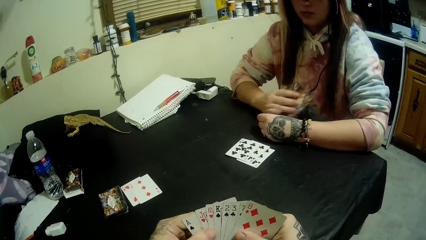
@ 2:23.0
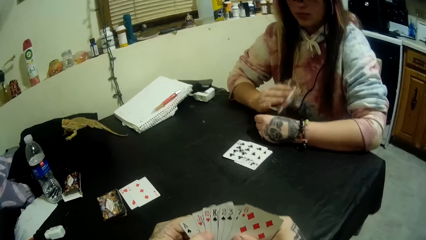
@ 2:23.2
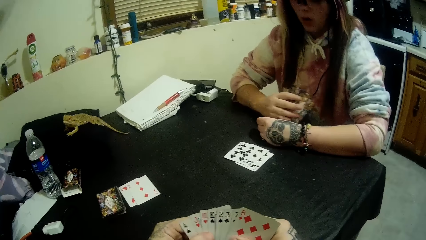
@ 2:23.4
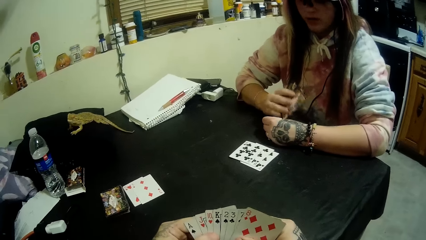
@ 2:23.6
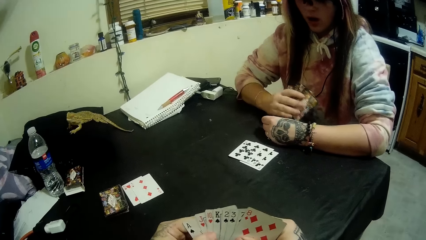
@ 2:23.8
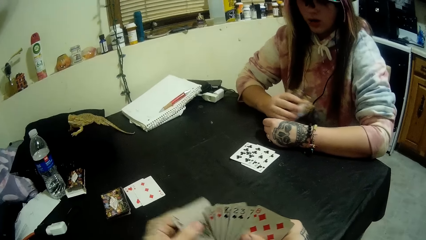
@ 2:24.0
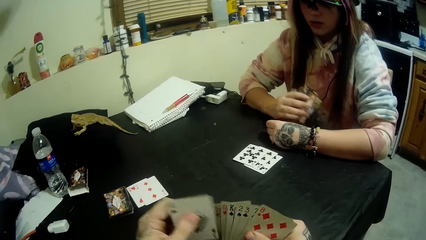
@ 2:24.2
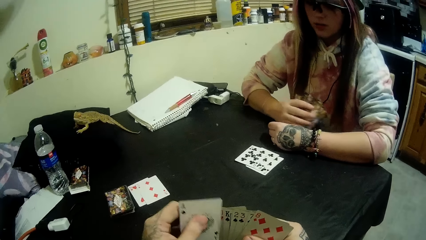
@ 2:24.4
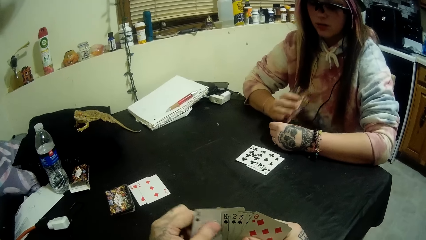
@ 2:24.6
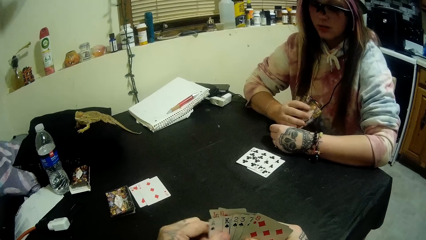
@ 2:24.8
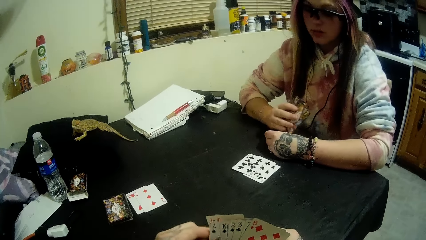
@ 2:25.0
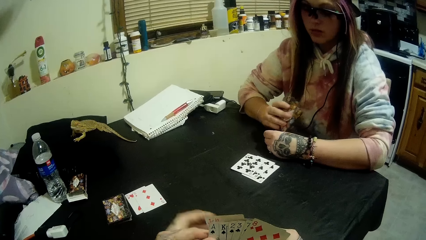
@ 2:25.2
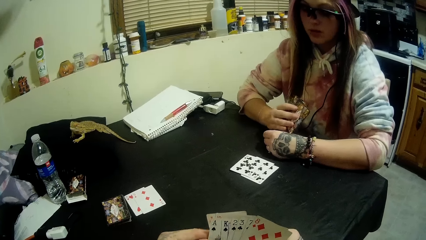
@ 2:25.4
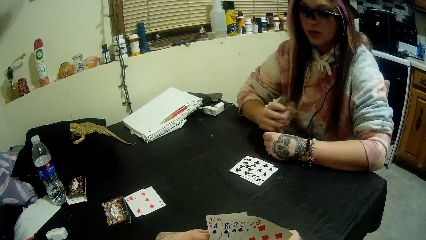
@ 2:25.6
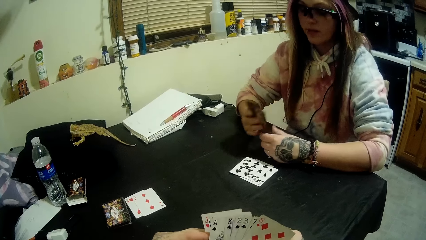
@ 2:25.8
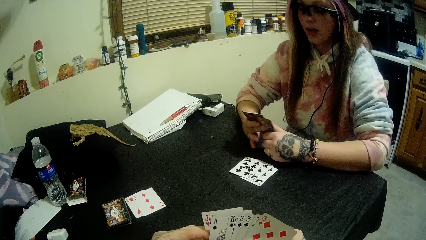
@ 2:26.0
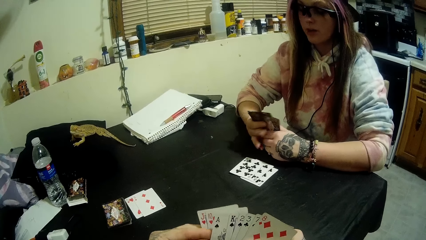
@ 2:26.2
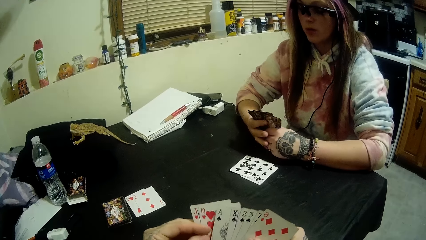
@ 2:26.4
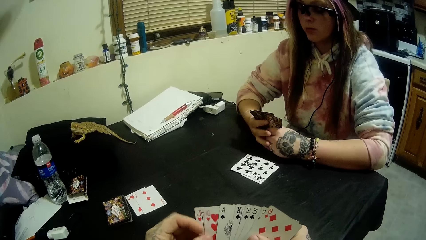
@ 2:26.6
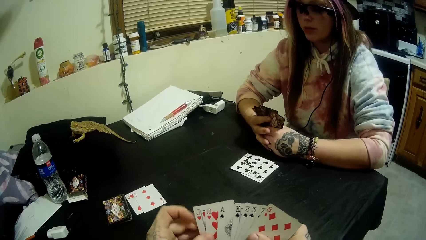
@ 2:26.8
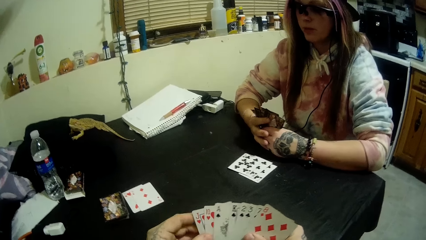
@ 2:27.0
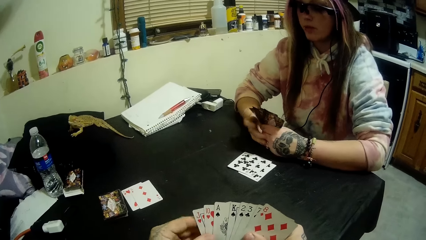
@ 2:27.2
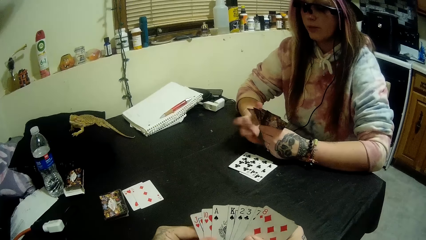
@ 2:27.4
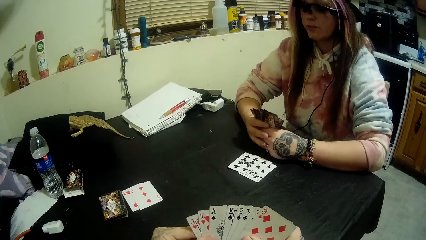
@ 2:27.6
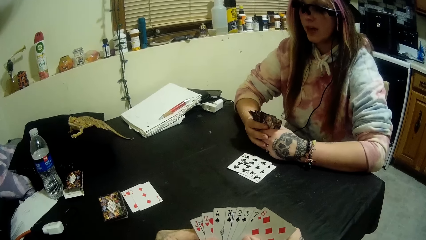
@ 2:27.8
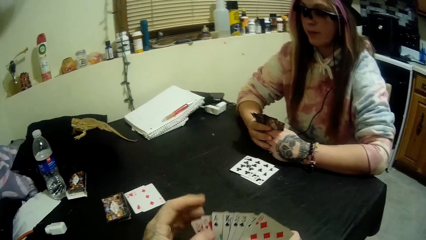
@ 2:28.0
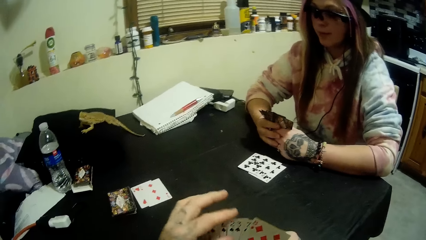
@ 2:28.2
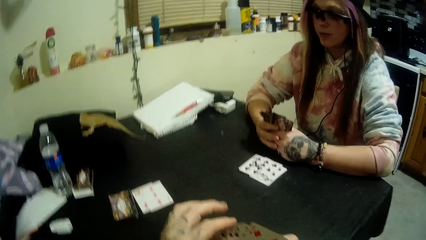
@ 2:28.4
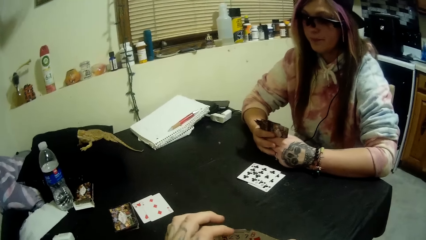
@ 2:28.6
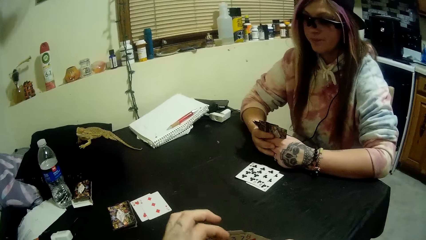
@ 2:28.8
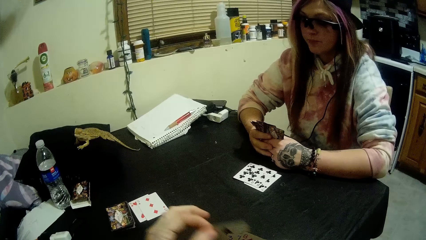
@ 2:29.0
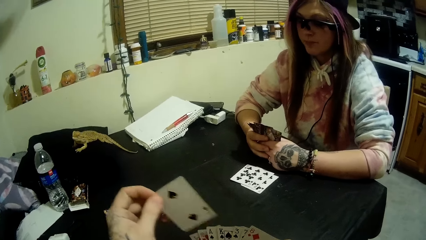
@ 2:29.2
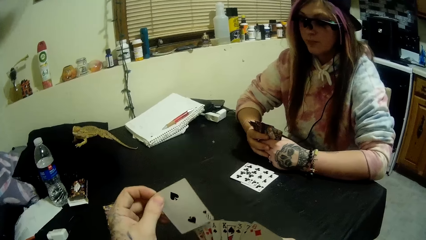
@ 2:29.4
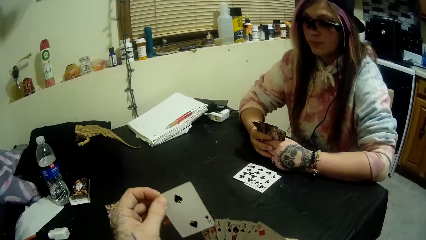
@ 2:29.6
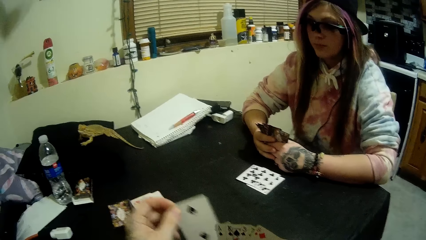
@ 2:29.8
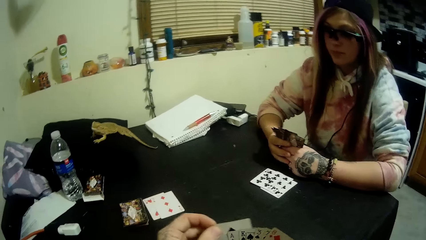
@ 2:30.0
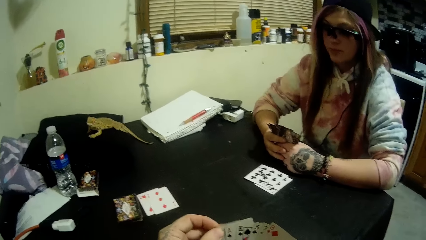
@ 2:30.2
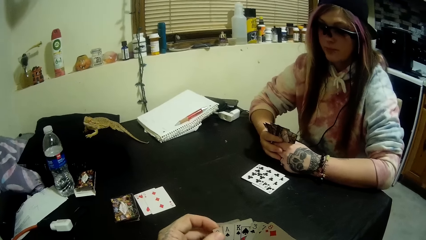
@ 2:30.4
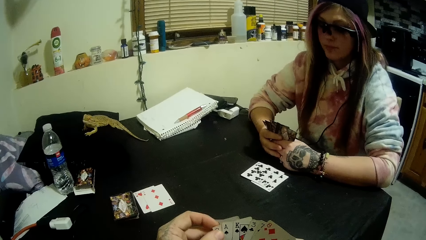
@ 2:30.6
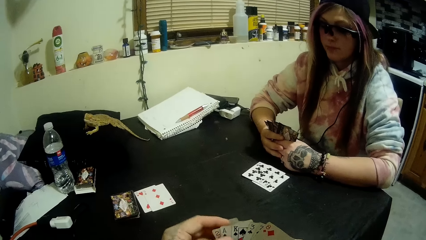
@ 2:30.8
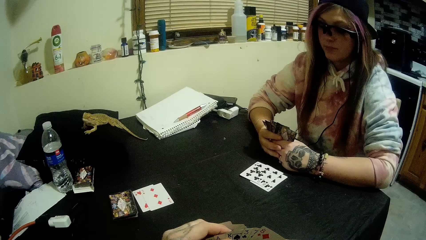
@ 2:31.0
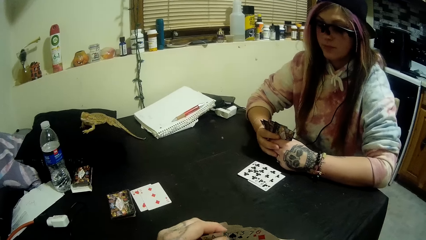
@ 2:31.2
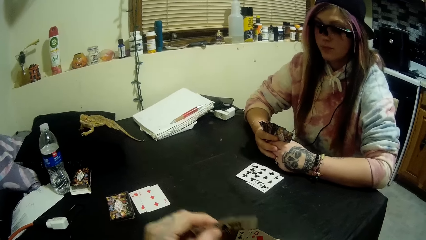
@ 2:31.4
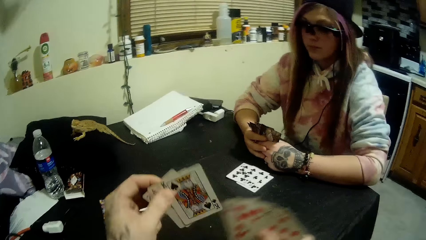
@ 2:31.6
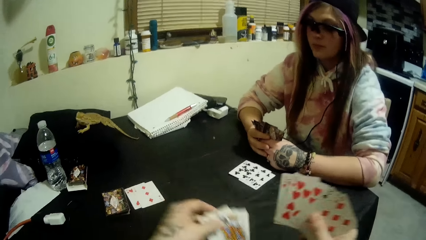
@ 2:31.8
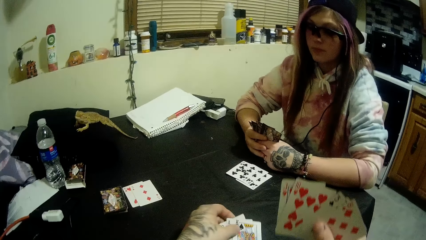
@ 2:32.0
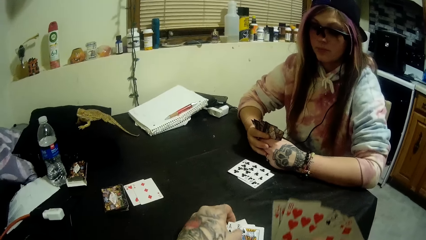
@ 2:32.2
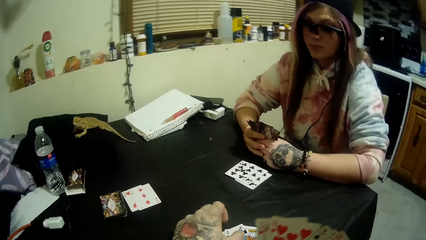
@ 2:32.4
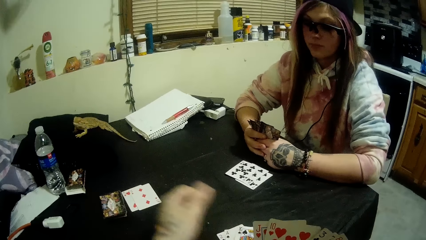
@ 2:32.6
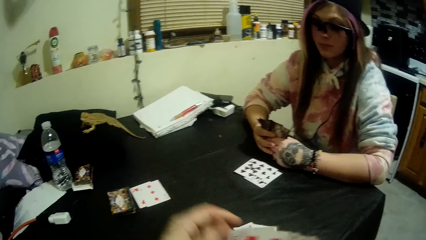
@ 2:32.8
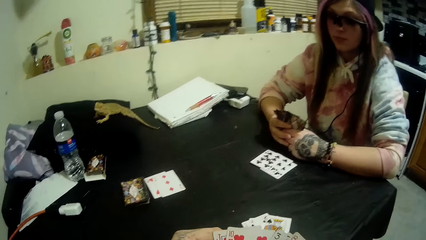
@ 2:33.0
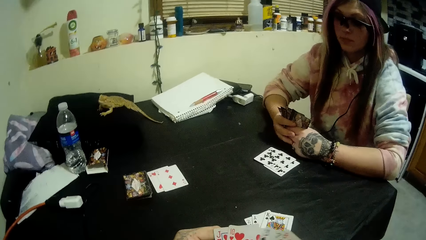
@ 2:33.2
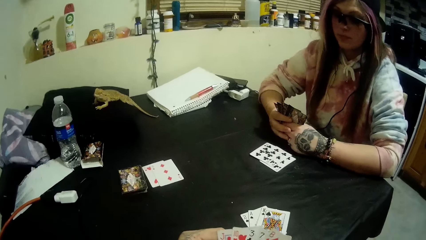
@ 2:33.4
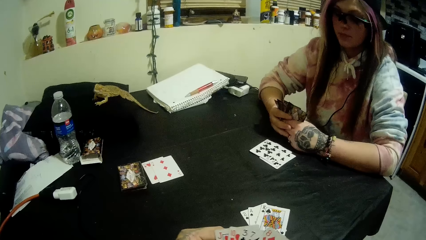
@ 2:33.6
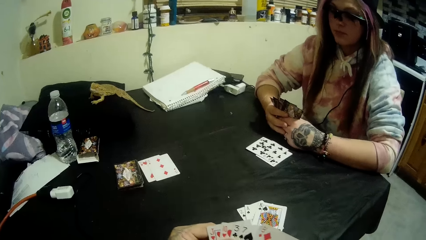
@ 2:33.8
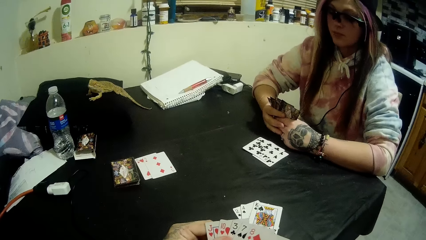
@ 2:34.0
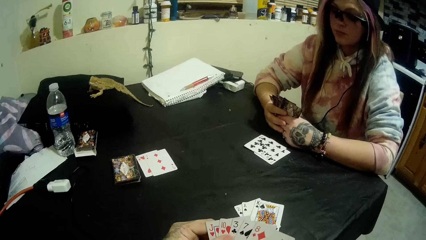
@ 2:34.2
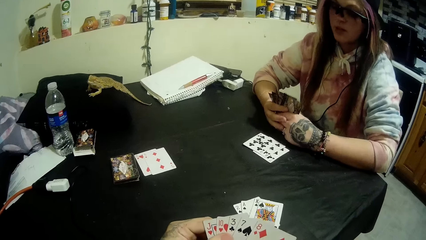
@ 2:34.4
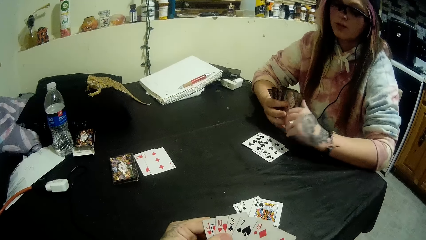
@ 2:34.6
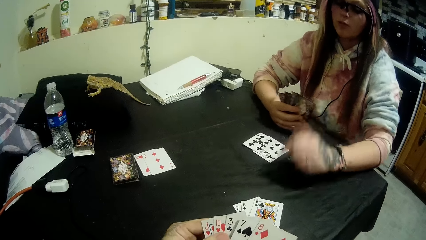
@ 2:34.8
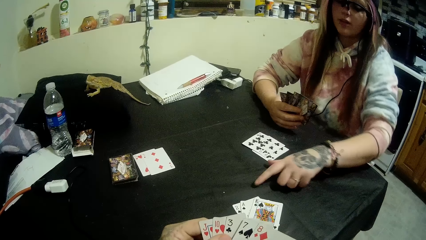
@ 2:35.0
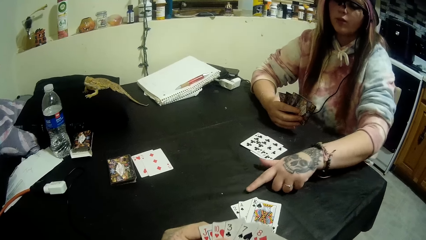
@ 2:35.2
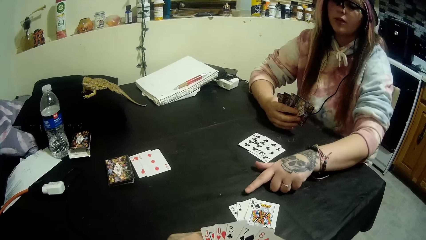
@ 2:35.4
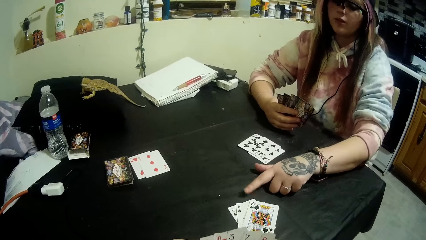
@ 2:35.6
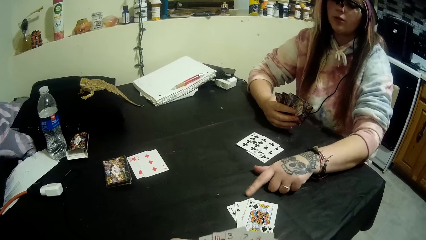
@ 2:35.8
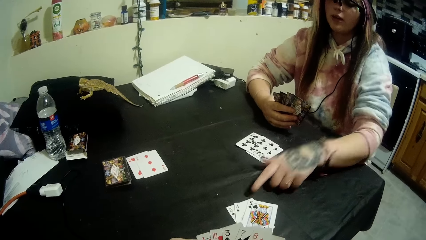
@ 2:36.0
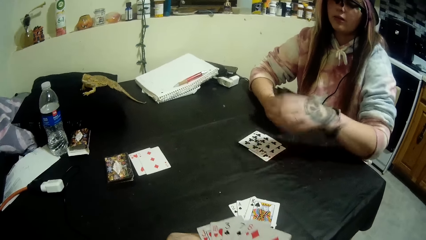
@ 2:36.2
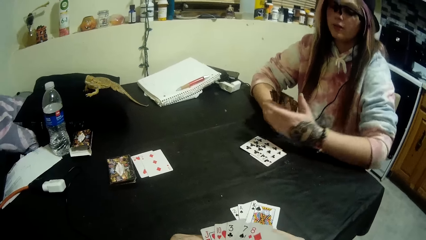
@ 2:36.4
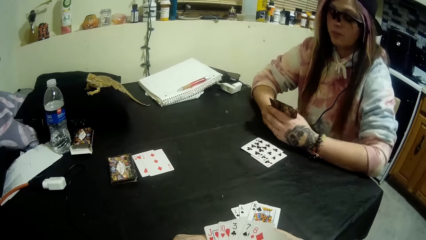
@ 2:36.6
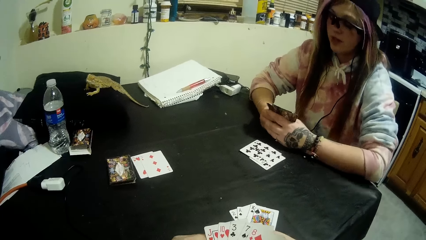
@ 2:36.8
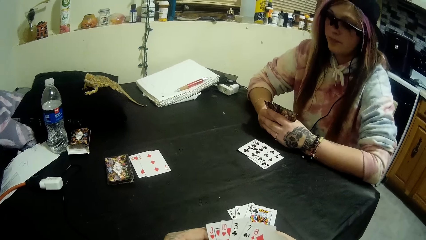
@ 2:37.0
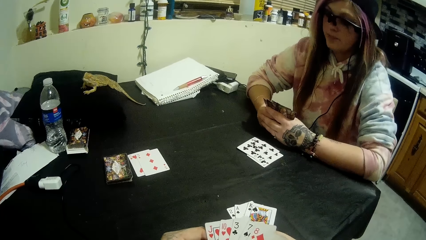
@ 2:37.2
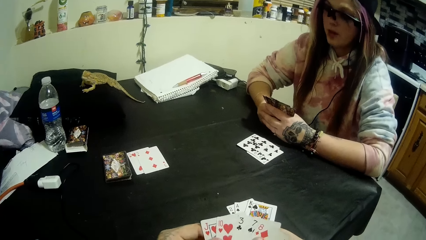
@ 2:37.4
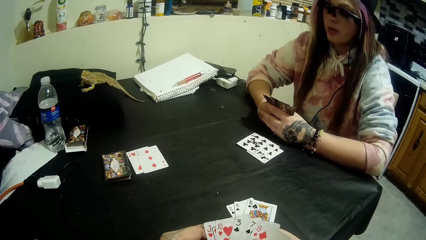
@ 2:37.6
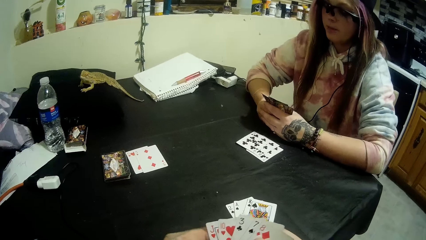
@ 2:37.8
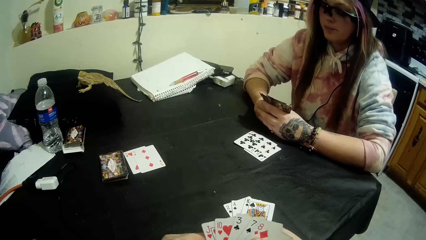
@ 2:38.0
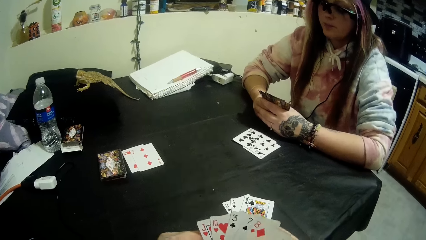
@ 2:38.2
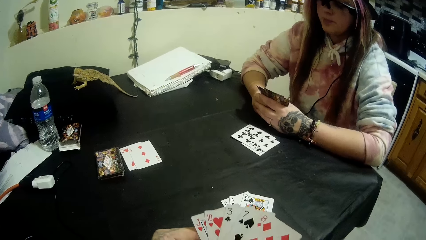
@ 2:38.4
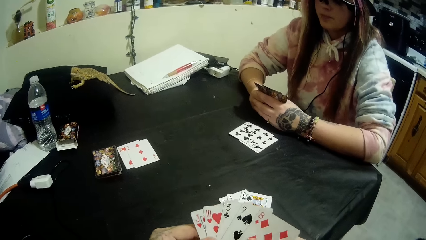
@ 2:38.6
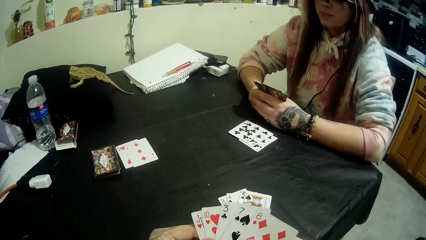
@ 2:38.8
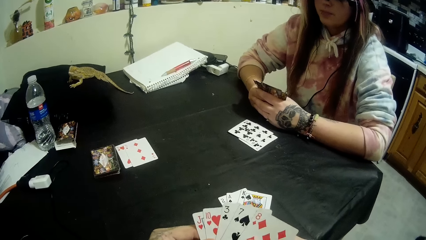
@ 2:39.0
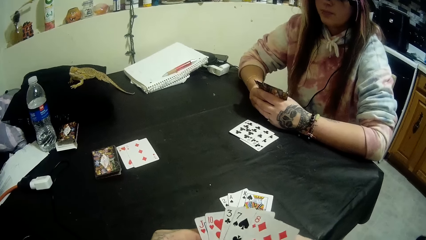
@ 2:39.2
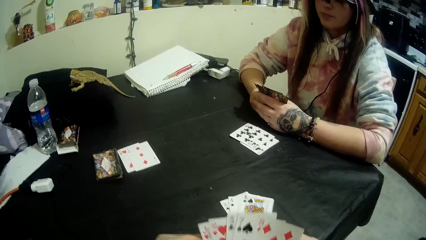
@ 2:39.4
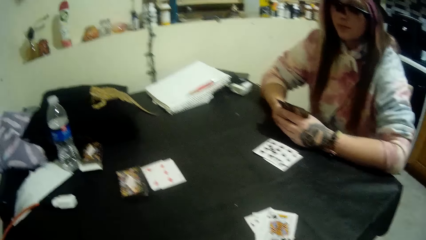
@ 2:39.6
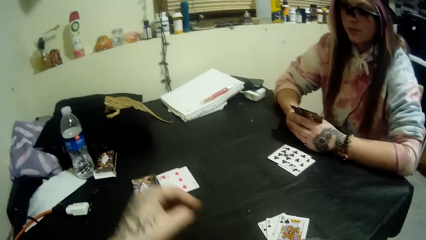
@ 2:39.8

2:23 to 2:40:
A woman rubs cards on her hand. The camera wearer scans through the cards in his hands. He selects the cards. He drops some of the cards in his hands on the table. The woman points at the cards.
